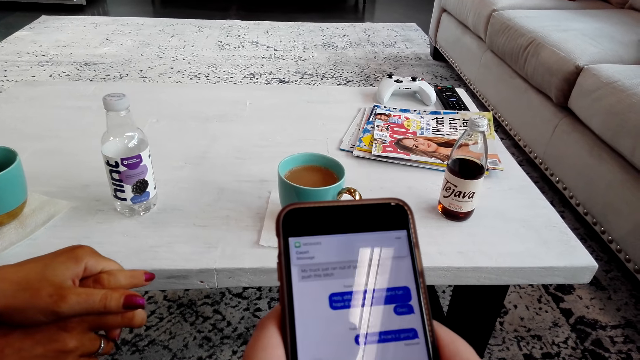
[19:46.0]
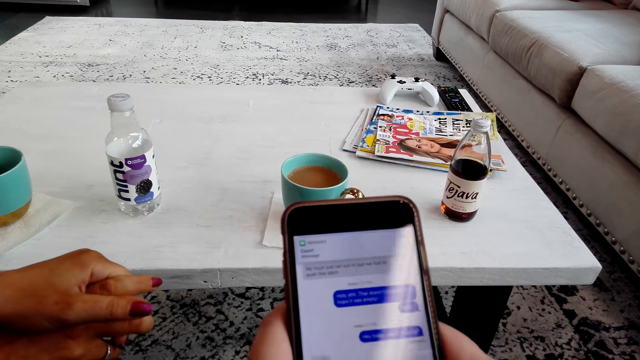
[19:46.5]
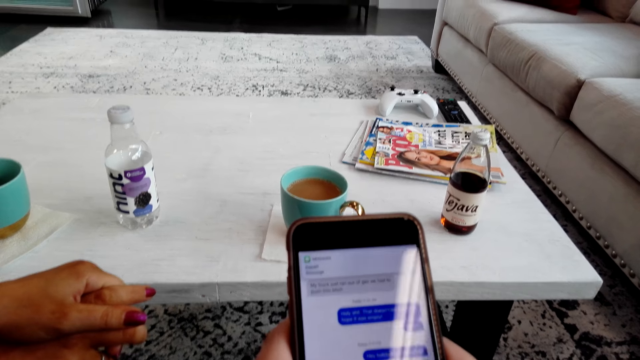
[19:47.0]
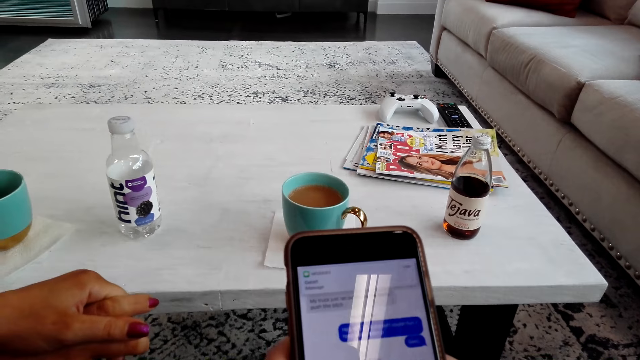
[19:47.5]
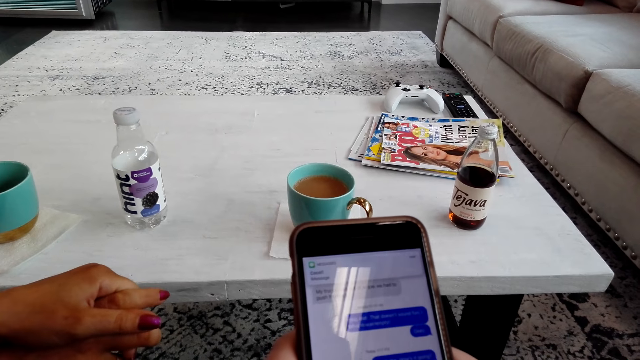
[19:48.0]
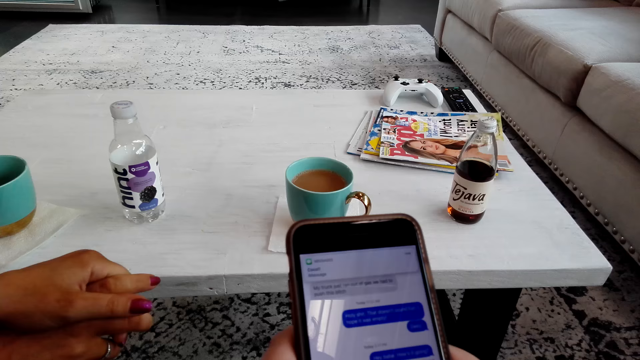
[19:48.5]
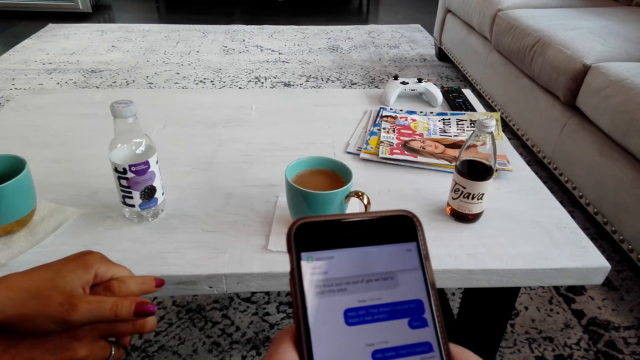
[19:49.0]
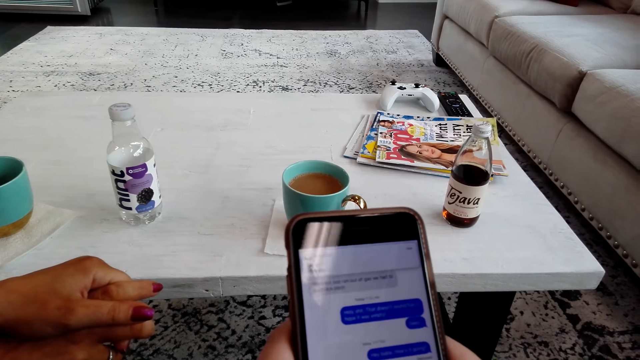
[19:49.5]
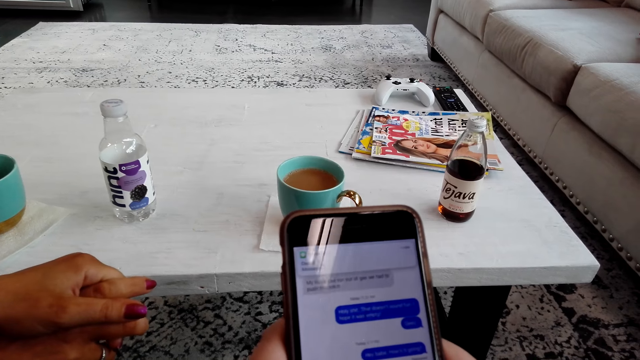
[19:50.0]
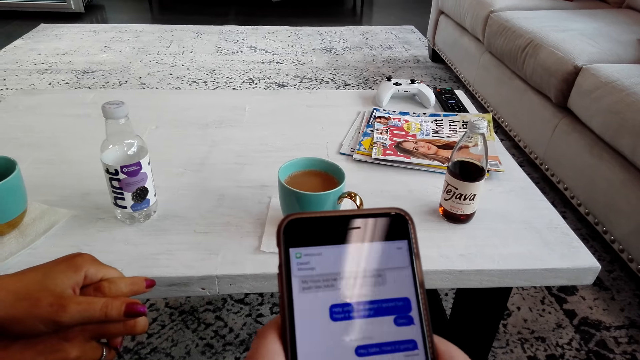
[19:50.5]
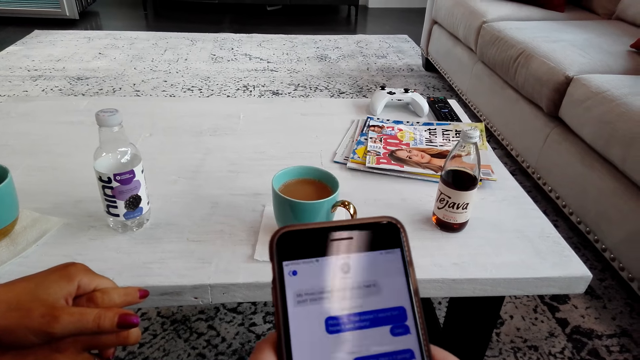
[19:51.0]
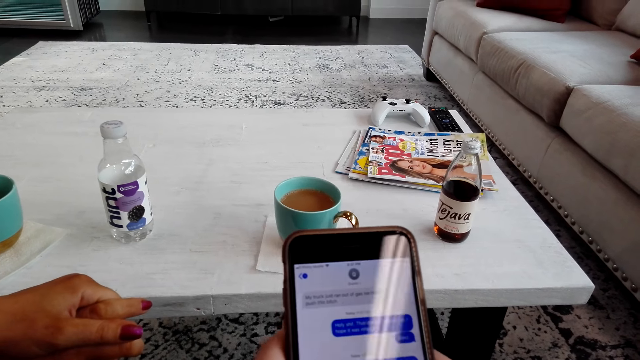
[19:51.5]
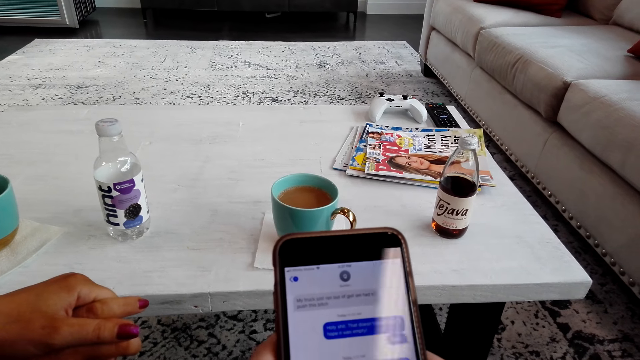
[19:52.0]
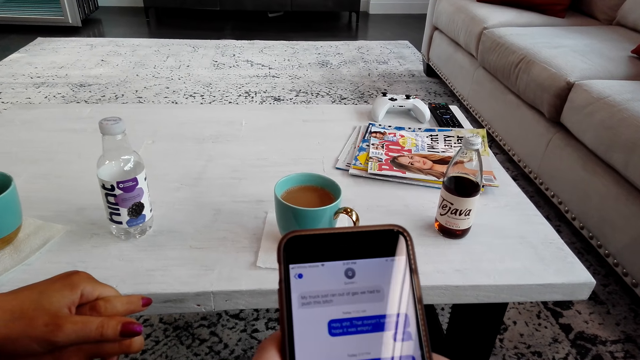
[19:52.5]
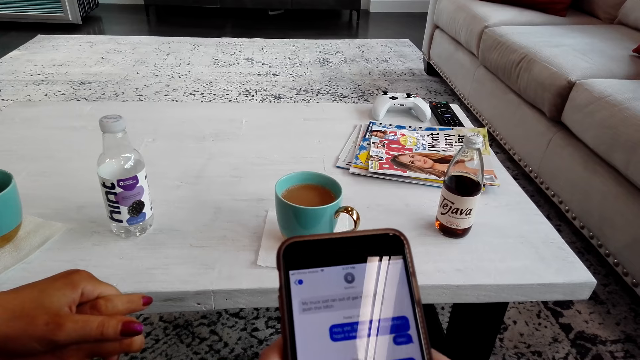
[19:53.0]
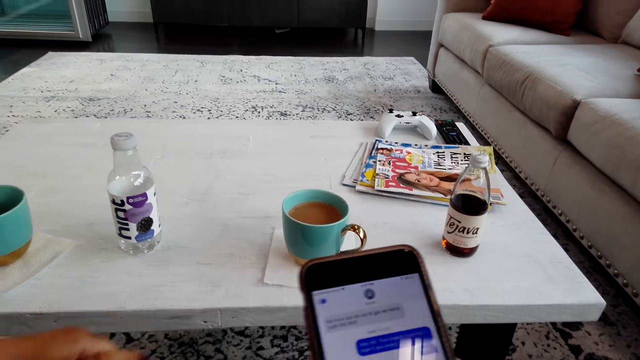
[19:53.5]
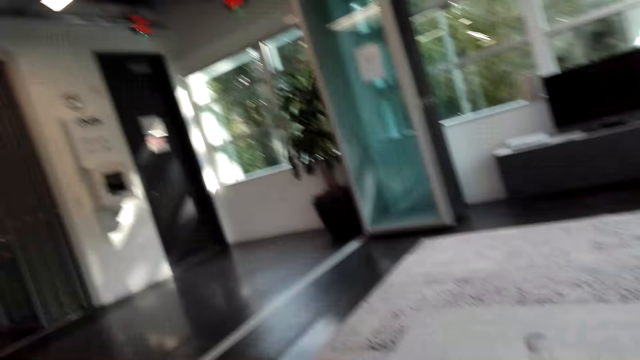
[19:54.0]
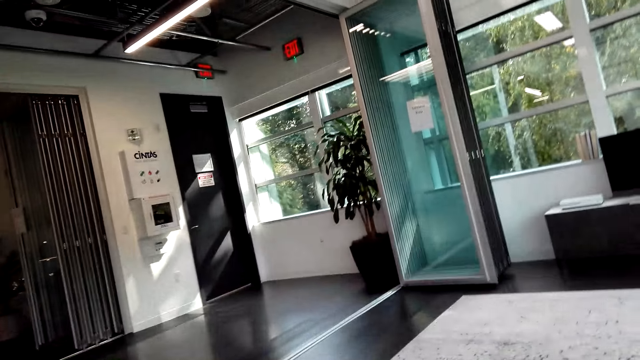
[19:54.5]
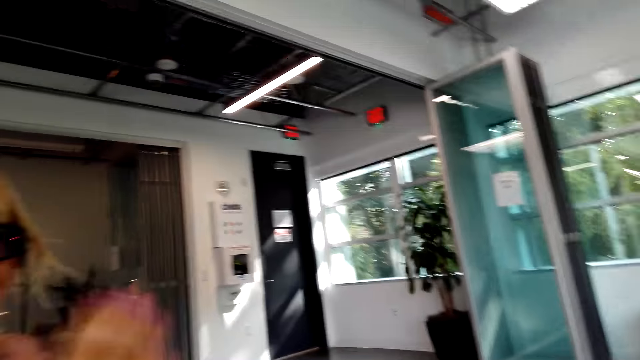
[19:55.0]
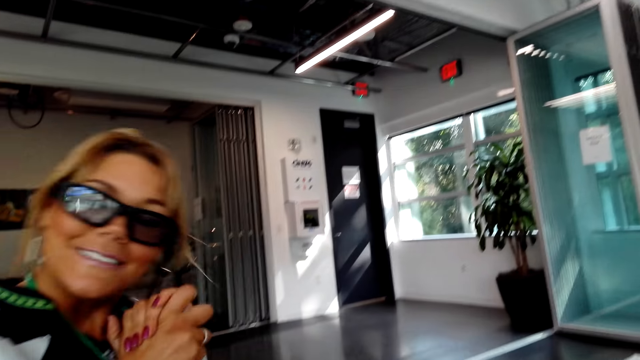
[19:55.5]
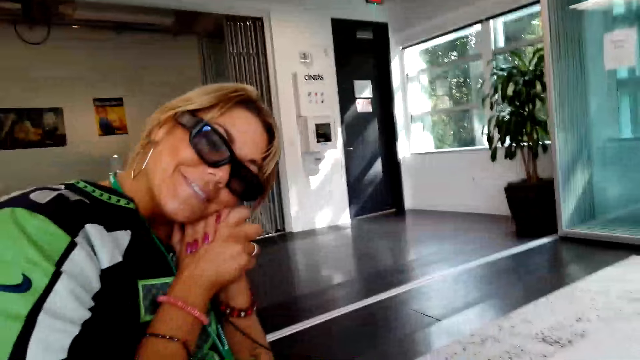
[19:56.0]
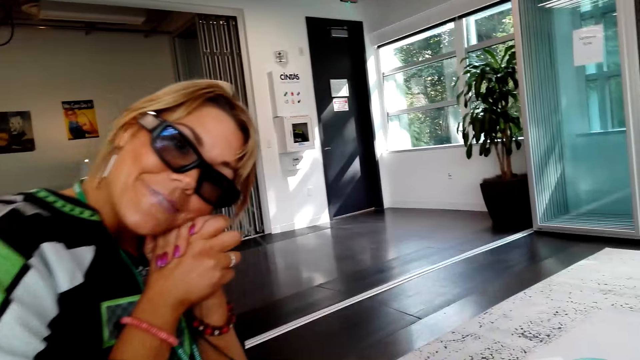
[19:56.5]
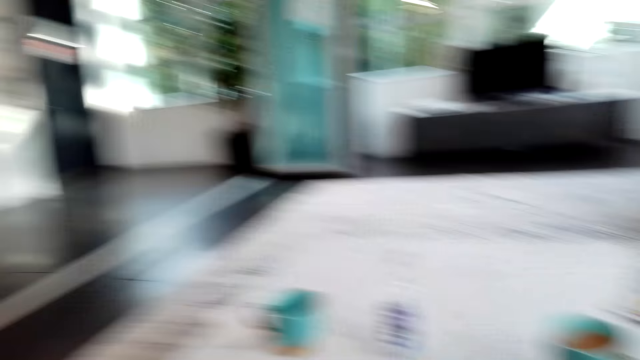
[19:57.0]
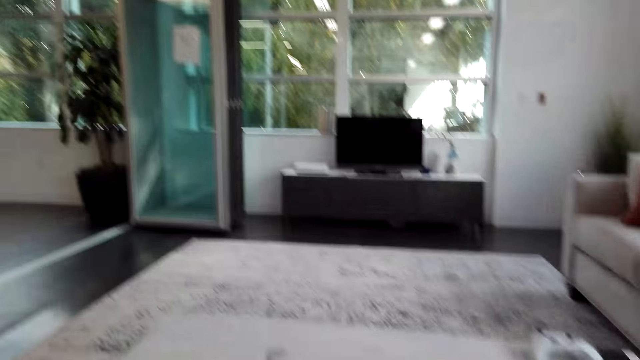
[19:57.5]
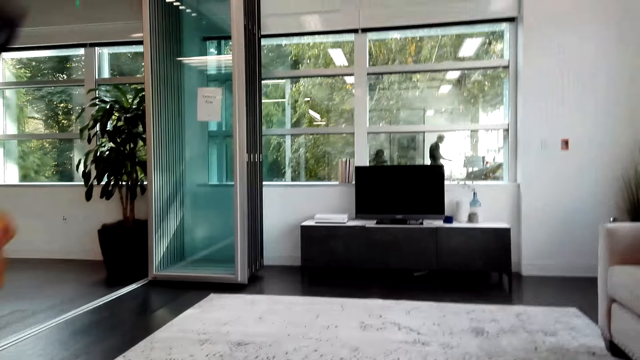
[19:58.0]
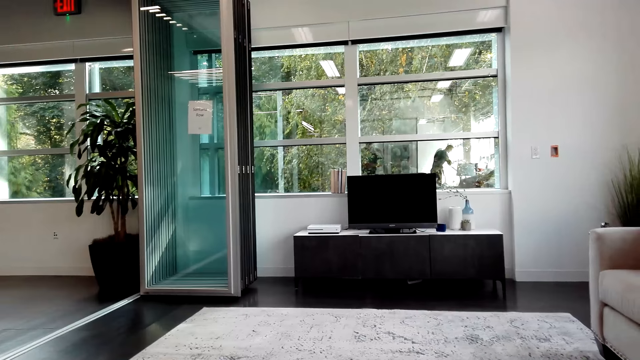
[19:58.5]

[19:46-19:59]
A lady interacts with the camera wearer.

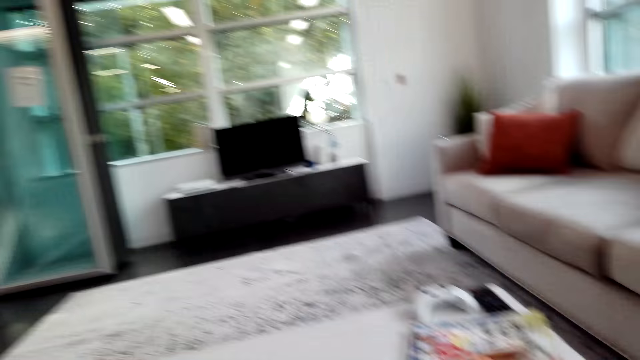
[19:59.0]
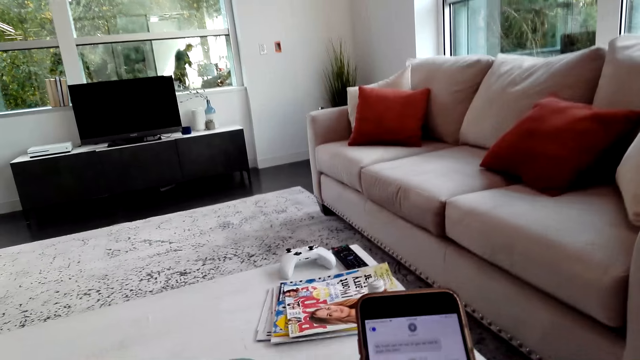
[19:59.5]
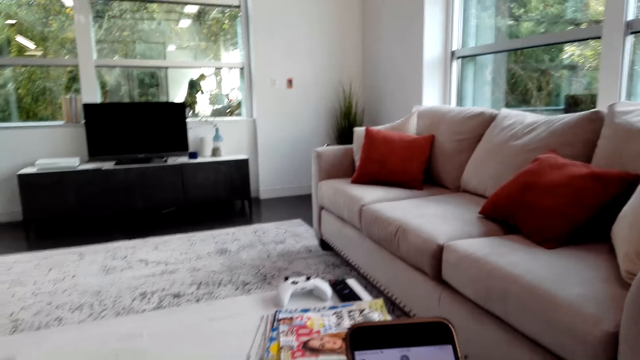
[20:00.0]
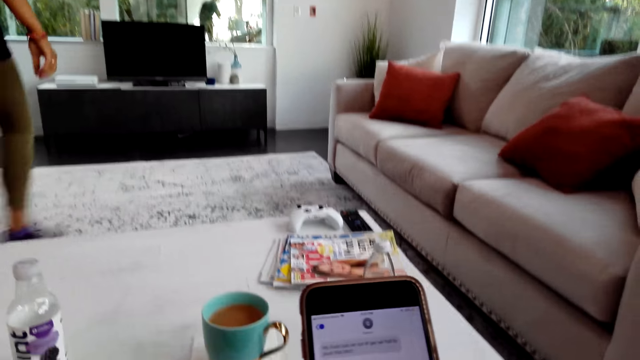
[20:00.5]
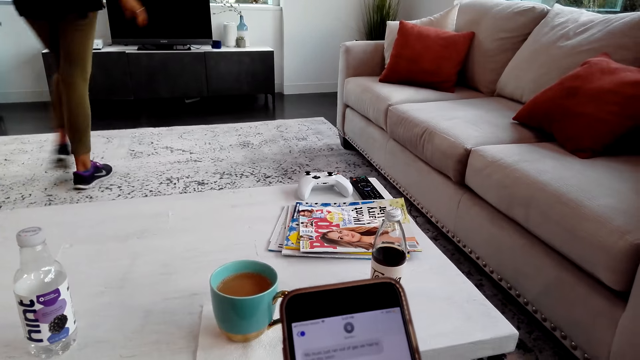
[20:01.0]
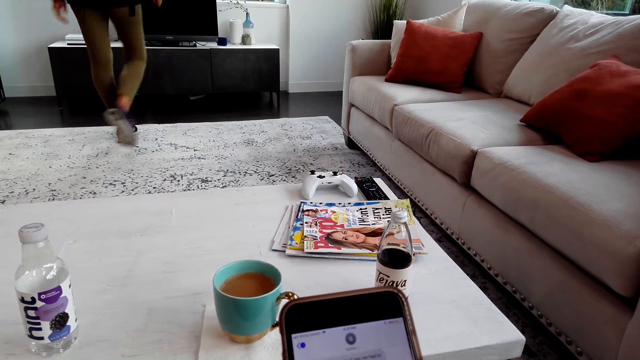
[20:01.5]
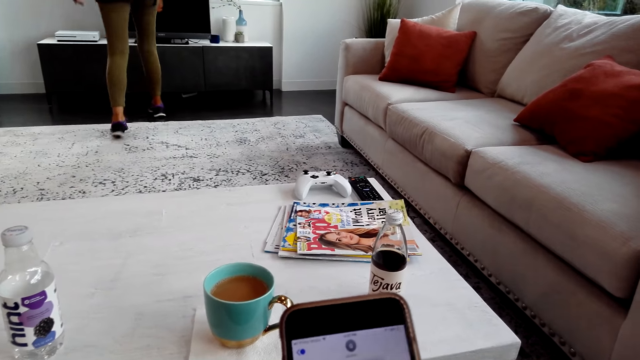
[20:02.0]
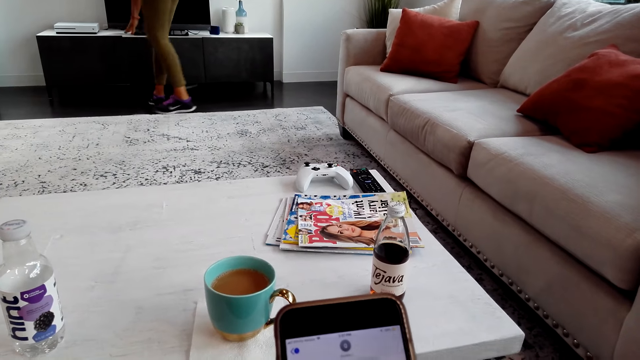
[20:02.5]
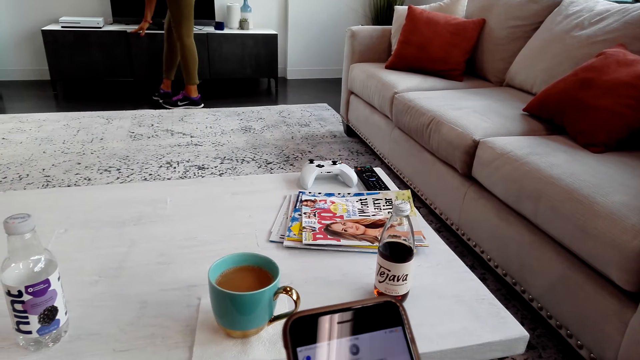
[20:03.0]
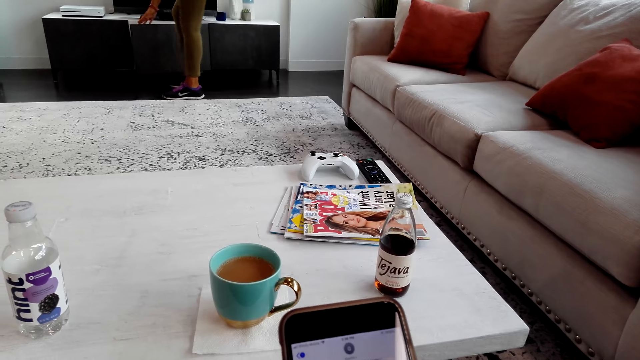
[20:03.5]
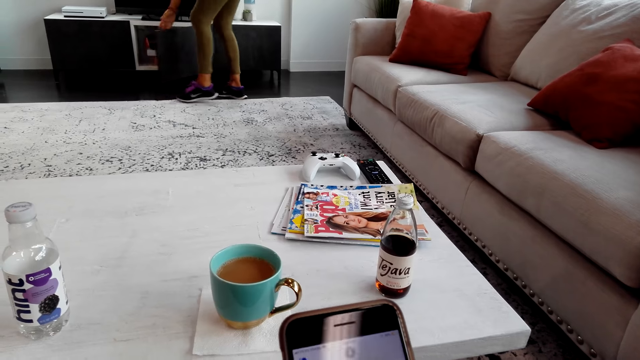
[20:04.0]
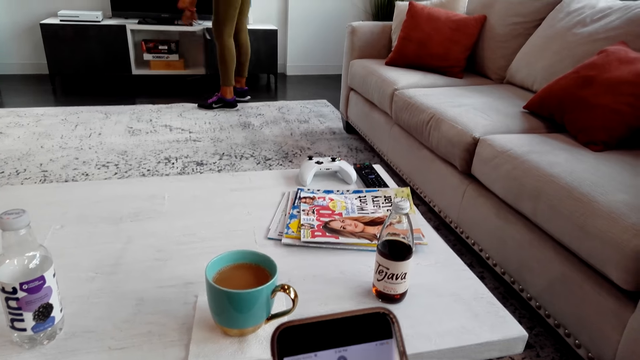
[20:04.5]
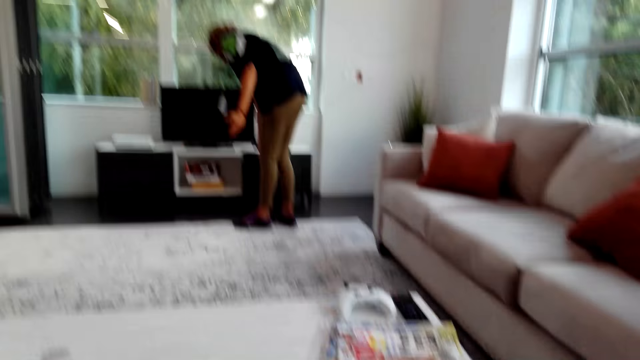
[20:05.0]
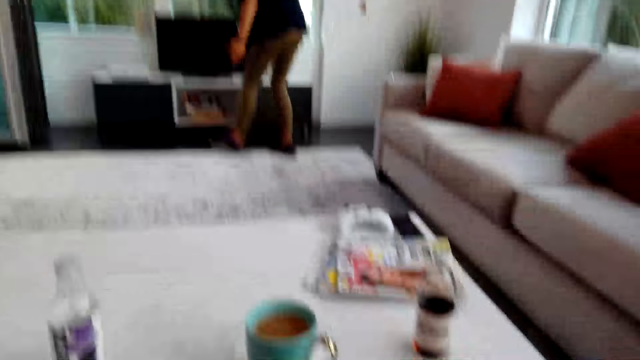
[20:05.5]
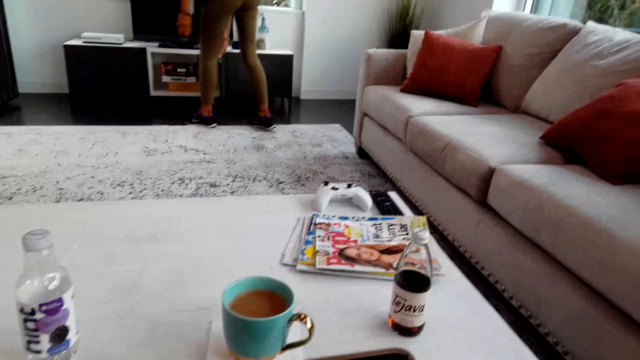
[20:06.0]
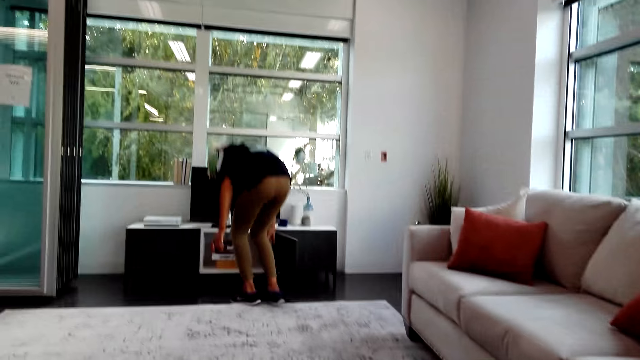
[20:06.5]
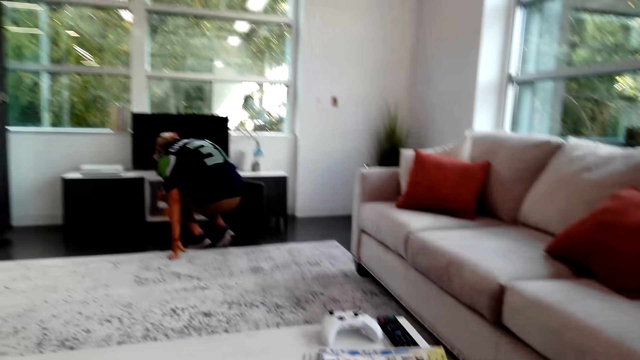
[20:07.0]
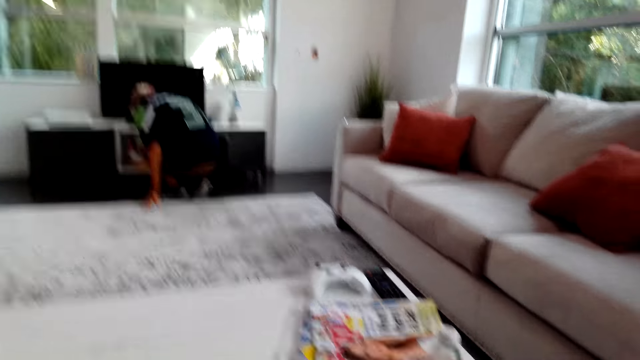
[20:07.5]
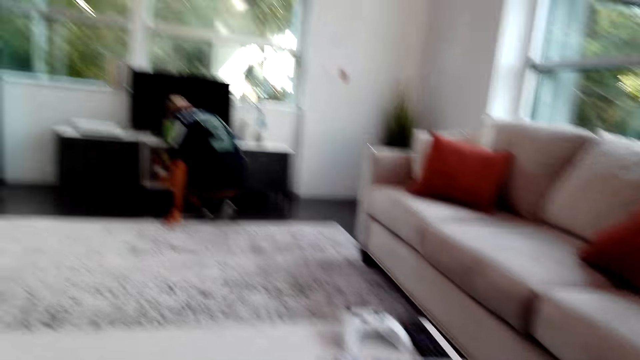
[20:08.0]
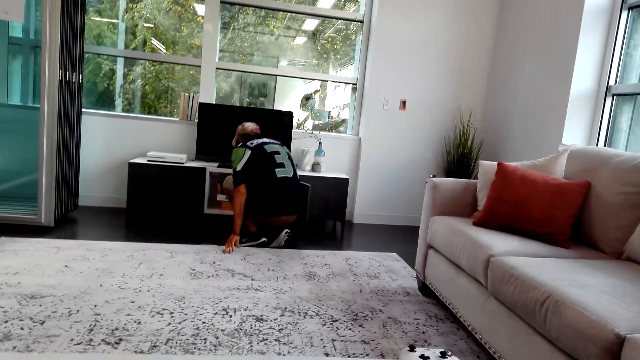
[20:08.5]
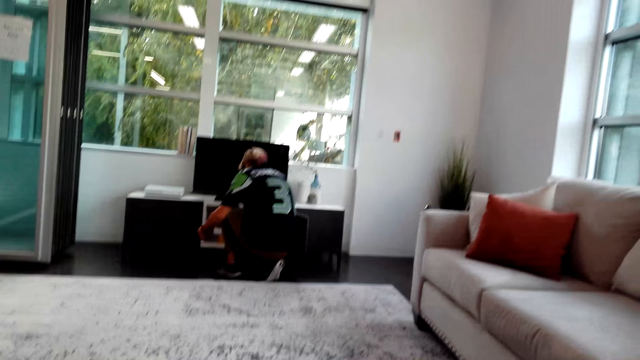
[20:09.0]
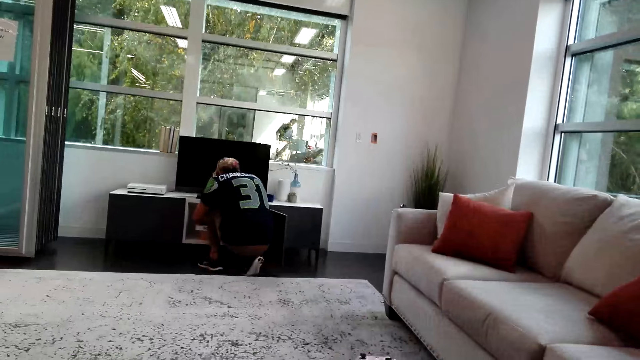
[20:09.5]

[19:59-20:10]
A lady walks toward a TV stand. The camera wearer uses the phone. The lady opens a drawer and bends down. The camera wearer interacts with the lady.
